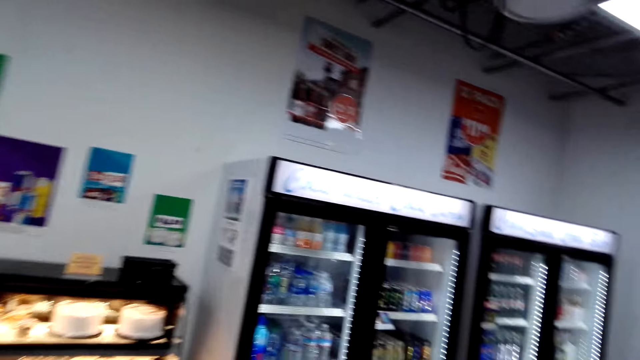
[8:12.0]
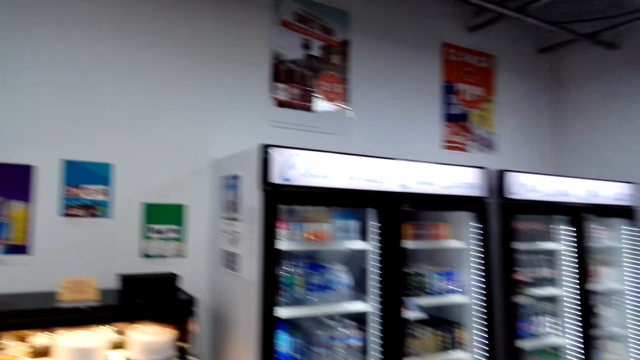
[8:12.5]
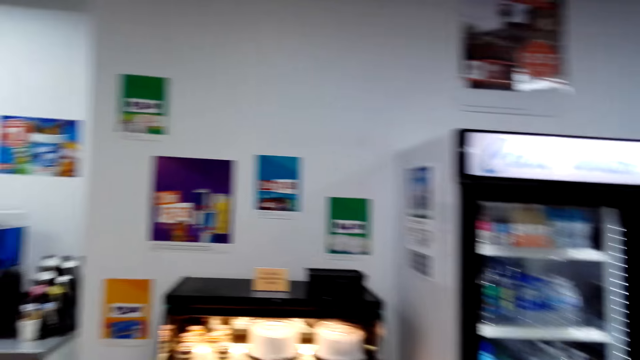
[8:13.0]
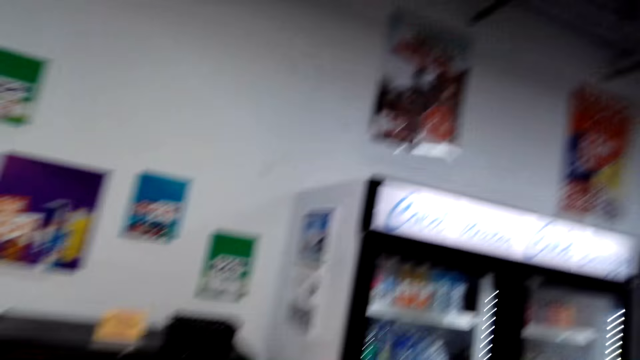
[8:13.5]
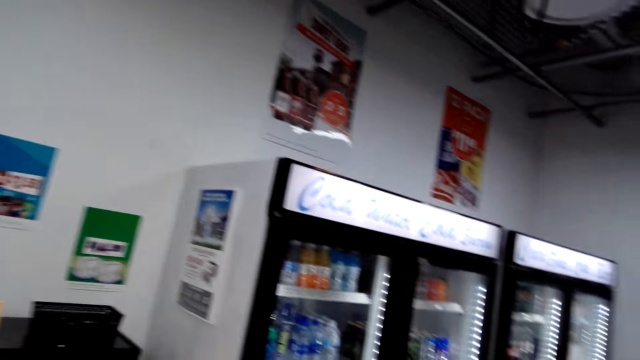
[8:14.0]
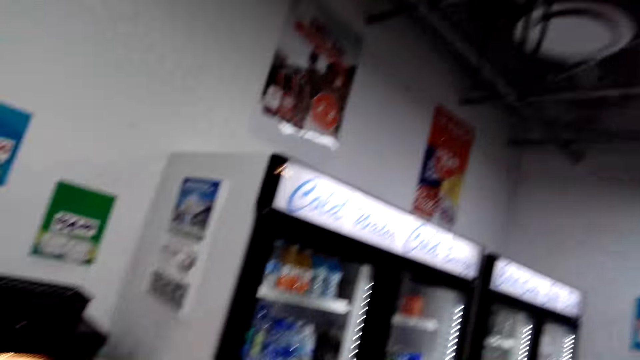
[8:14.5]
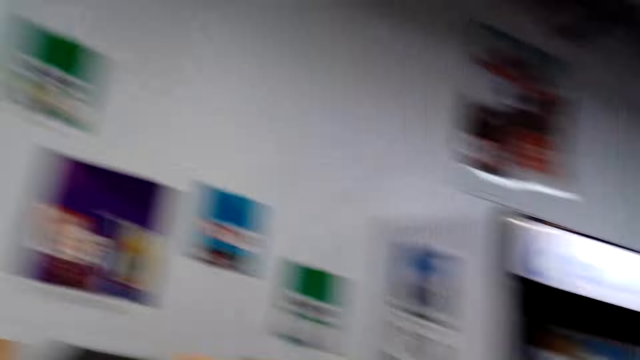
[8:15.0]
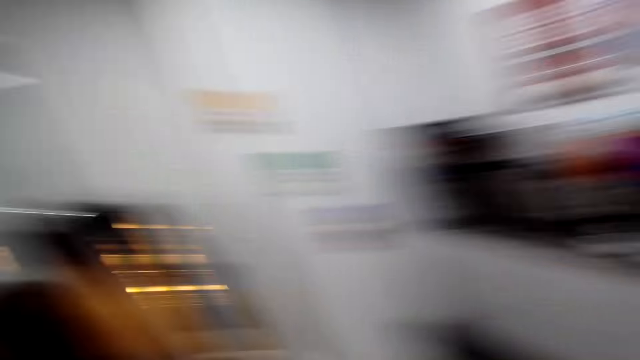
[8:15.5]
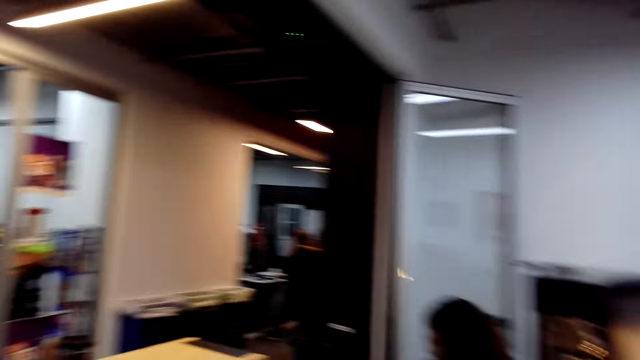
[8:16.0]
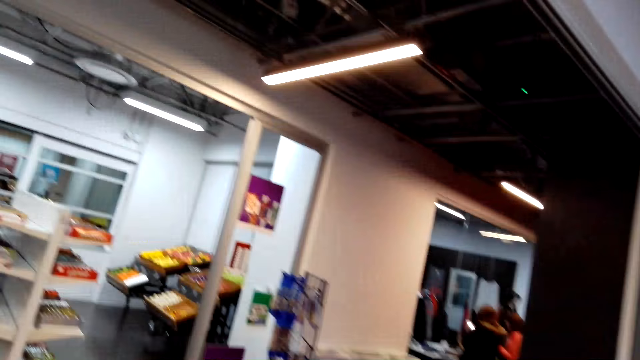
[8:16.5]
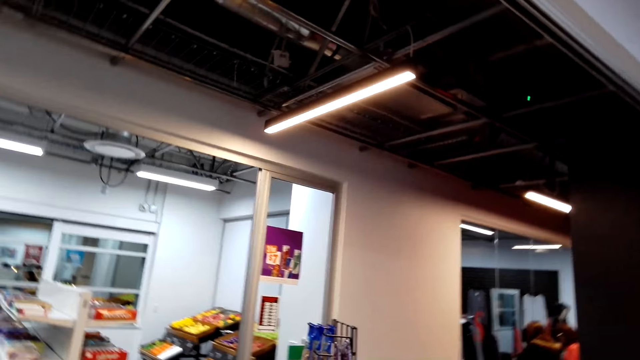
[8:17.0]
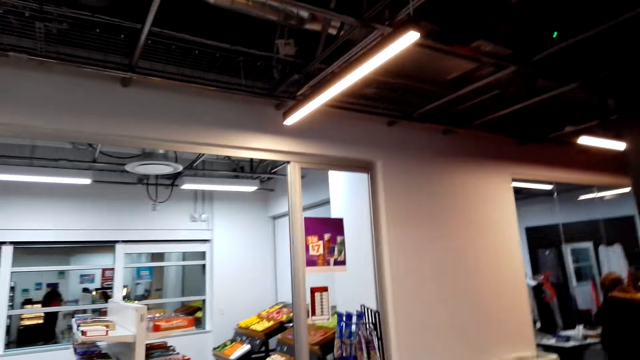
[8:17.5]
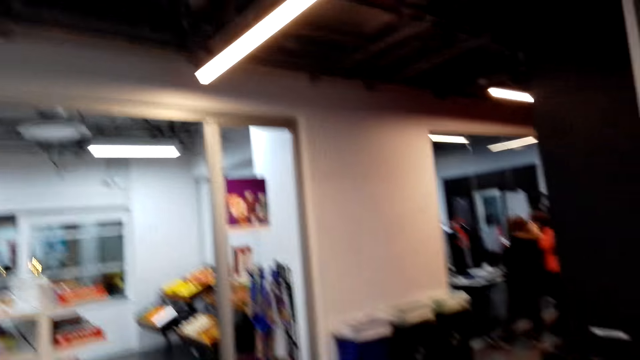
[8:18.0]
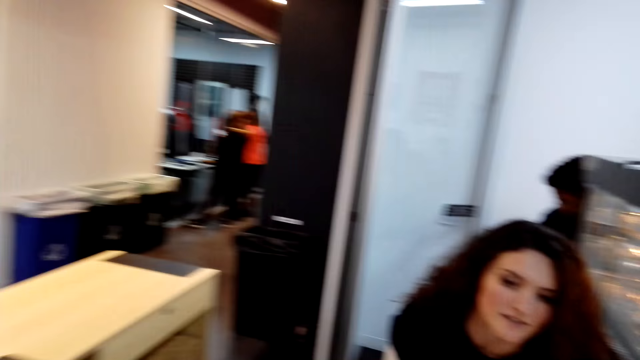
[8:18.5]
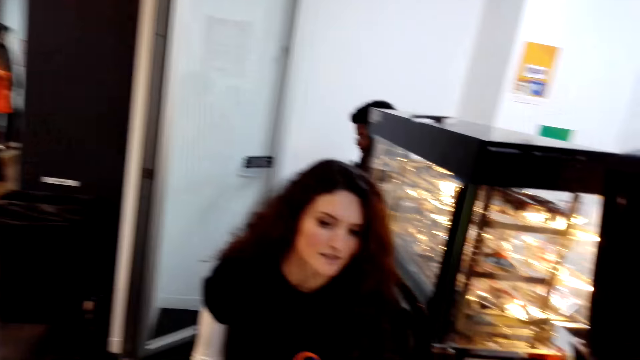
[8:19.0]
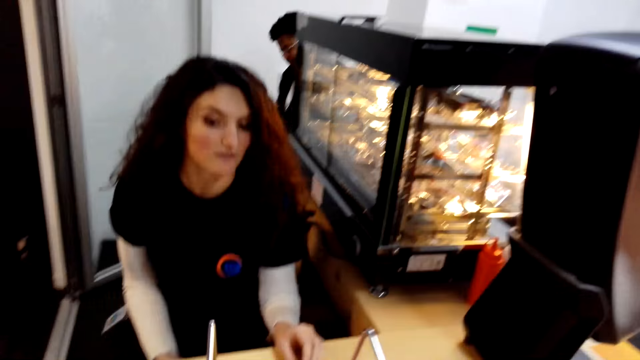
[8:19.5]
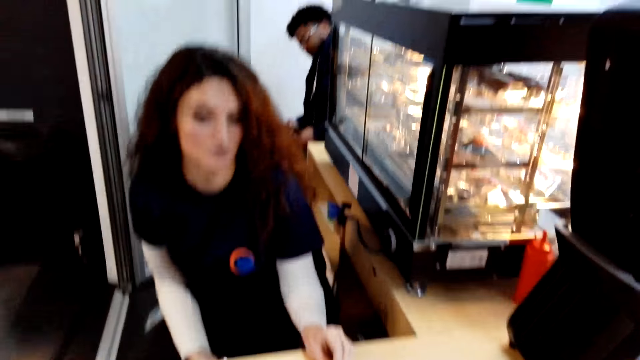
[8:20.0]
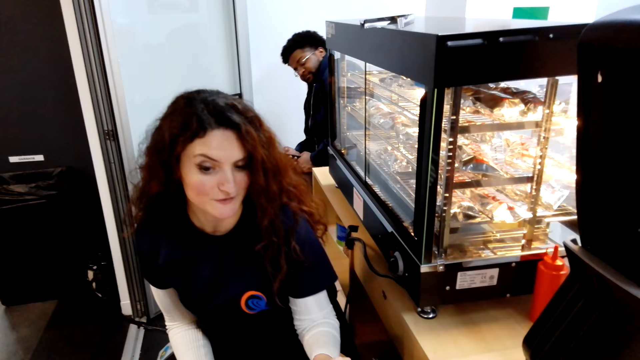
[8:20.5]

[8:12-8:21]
The camera wearer talks to a woman.

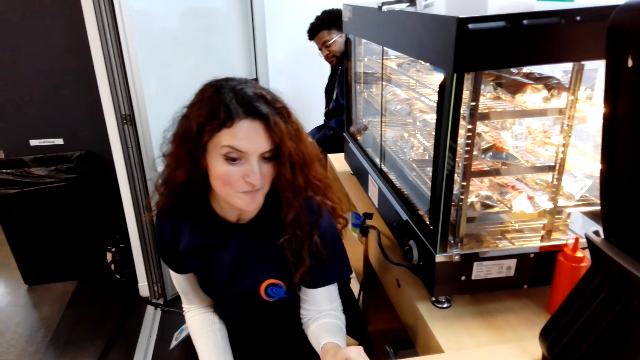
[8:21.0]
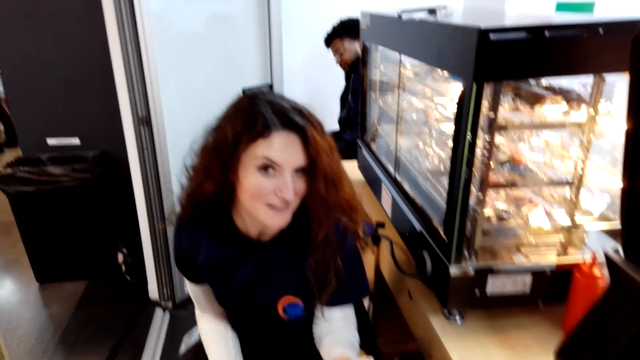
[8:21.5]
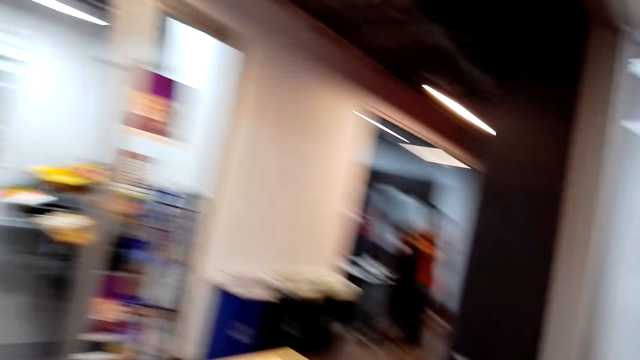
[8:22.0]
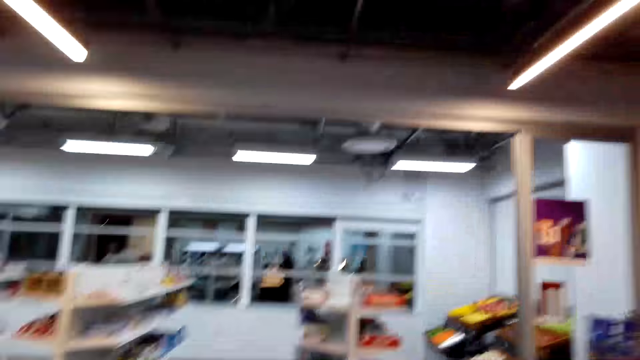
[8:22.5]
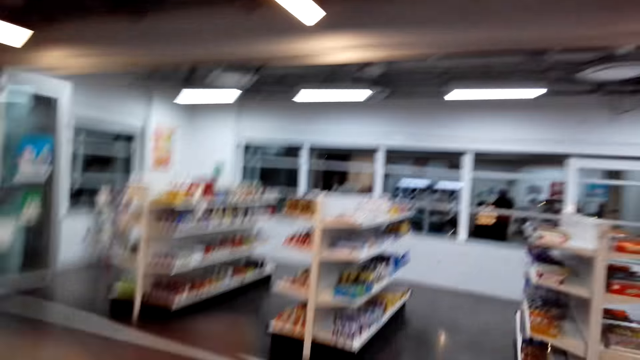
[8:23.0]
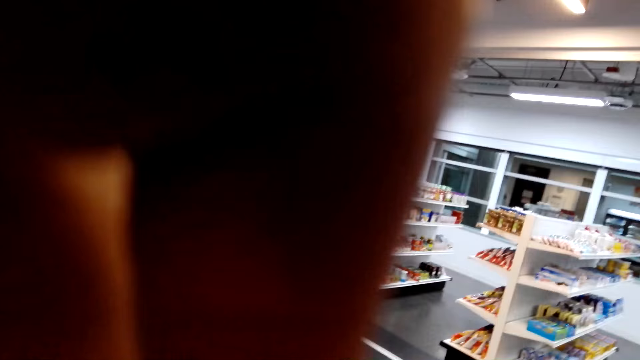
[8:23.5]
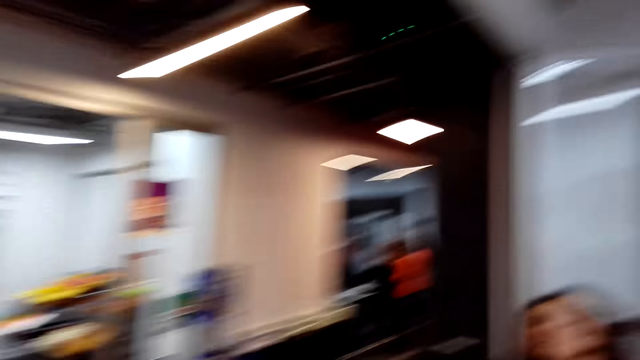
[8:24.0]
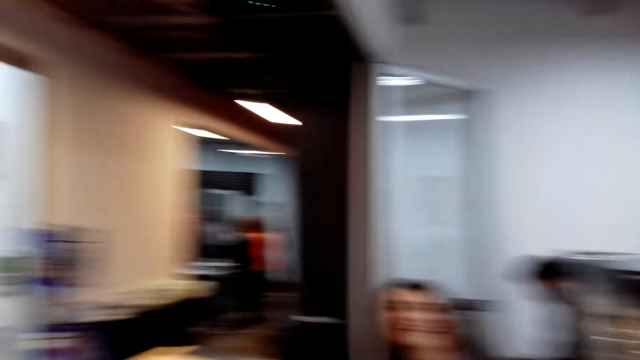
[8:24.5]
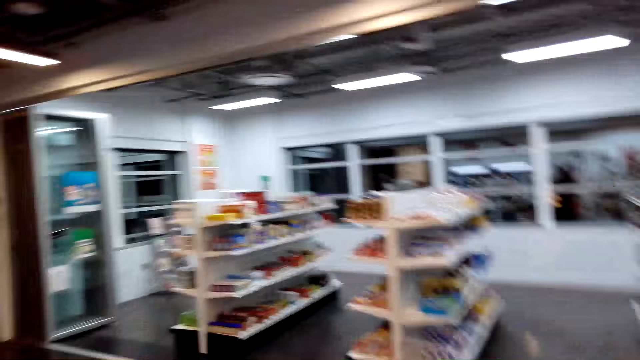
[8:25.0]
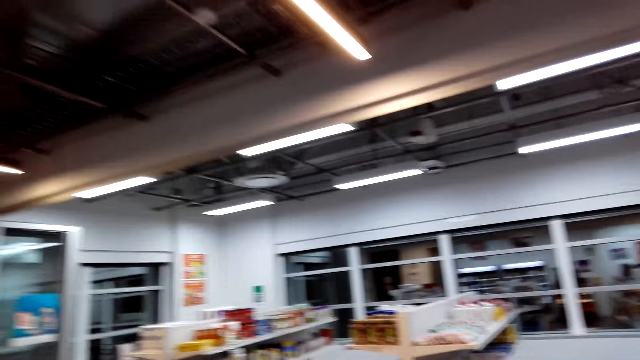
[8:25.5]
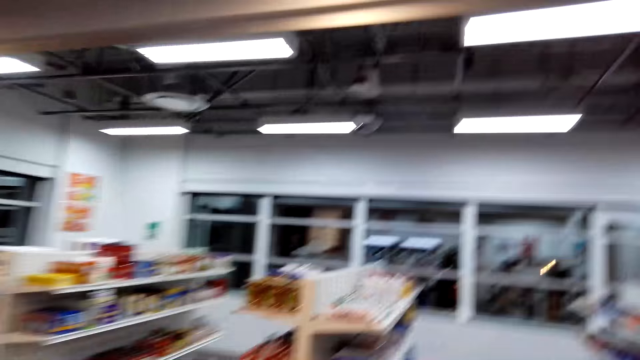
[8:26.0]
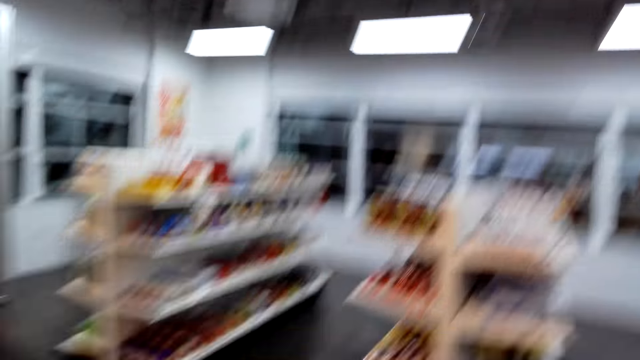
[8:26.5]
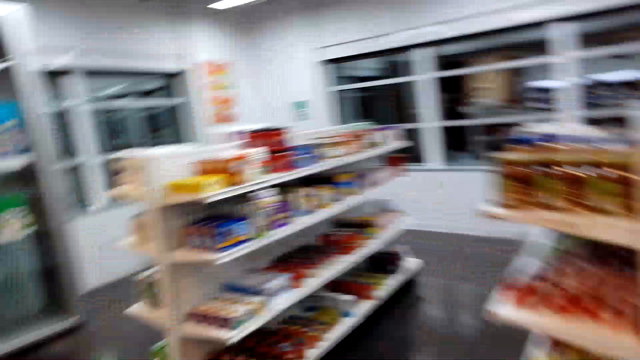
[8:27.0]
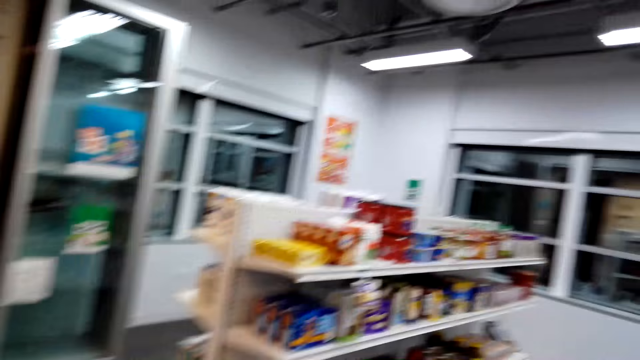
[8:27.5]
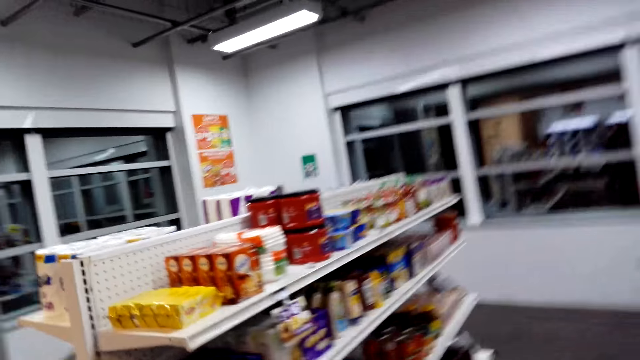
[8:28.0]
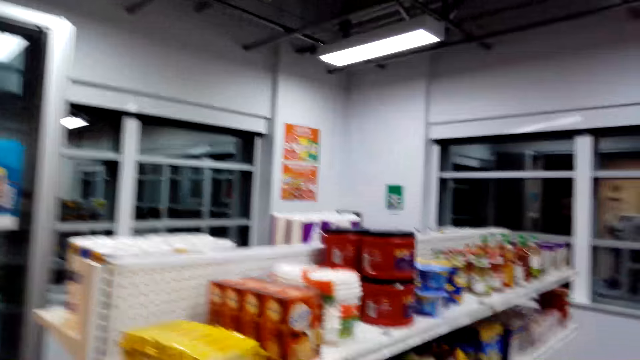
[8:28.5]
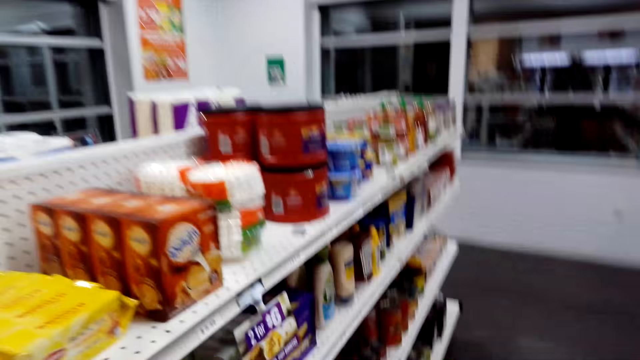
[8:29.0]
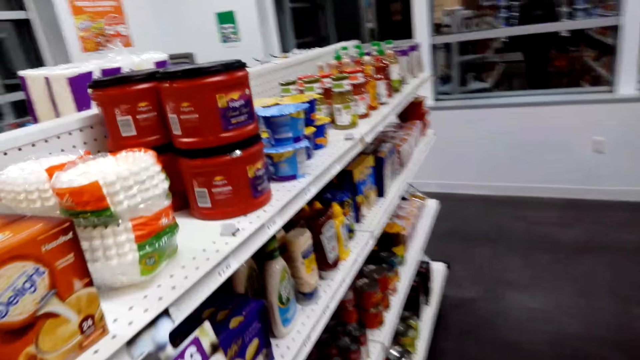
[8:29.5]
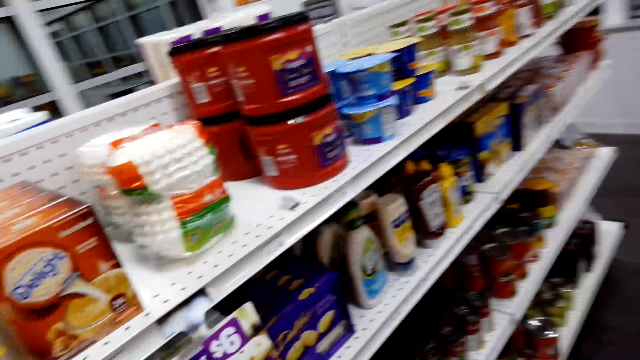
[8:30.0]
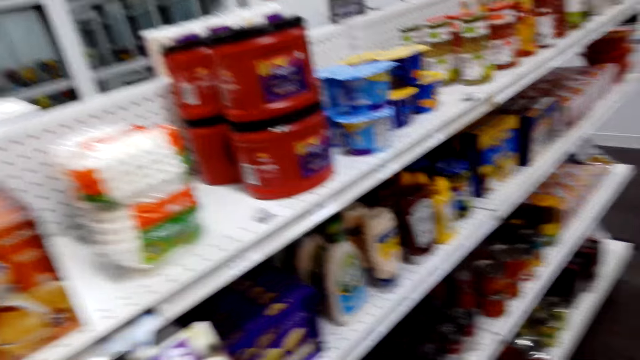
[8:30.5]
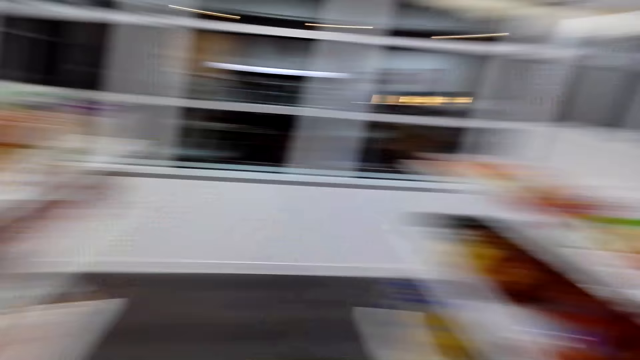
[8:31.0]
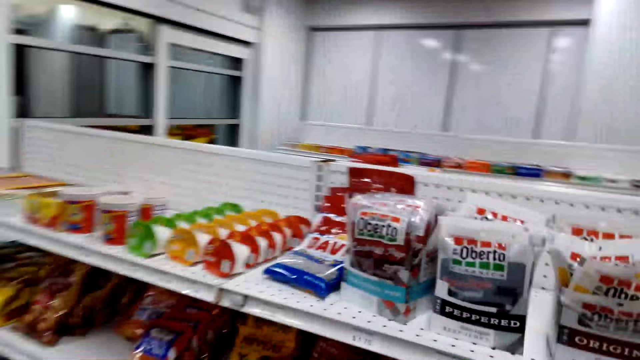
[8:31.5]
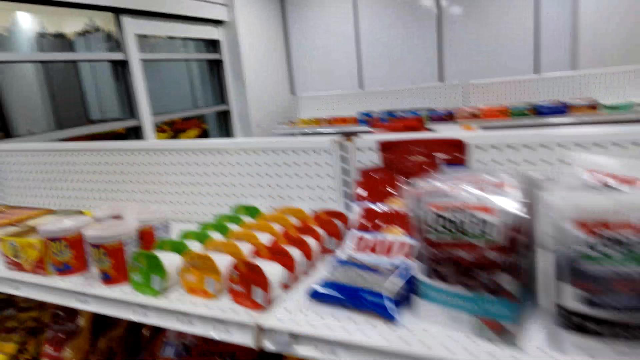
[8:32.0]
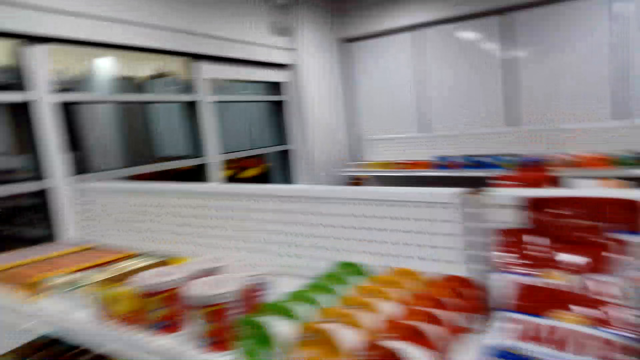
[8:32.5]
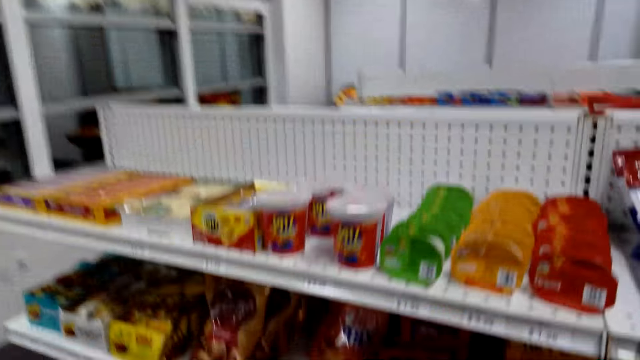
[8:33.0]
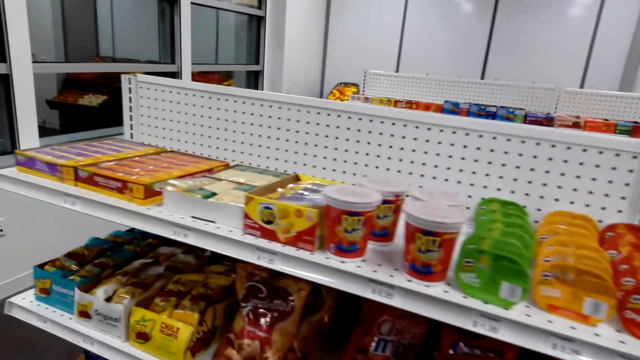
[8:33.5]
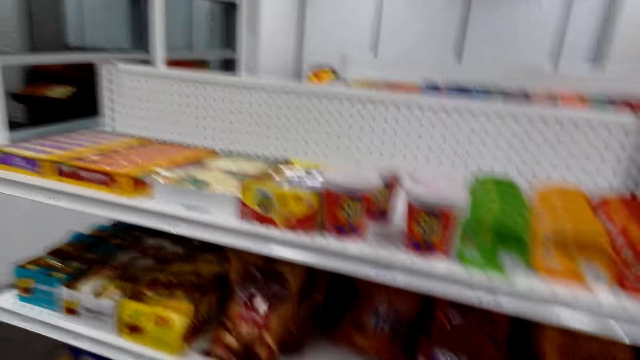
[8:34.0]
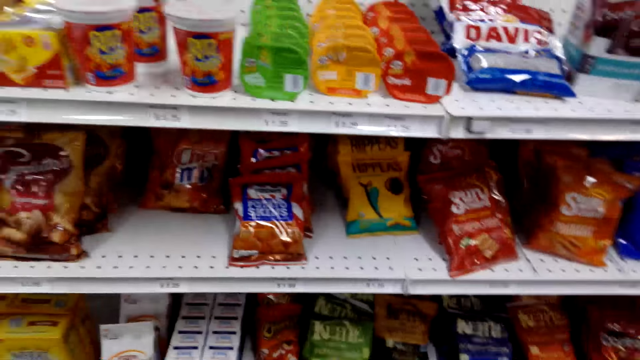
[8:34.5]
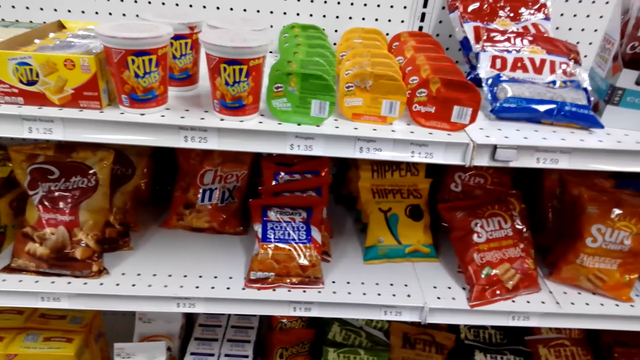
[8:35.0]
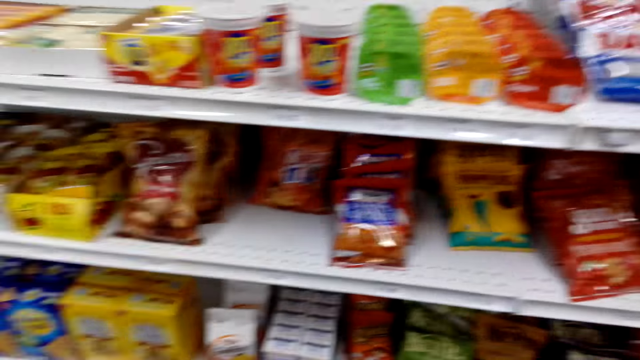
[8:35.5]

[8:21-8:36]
The camera wearer fixes the camera with his hand. He talks to a woman. He walks towards another rack. The woman talks to the camera wearer. The camera wearer inspects the rack. He turns towards another rack. He inspects the rack.
